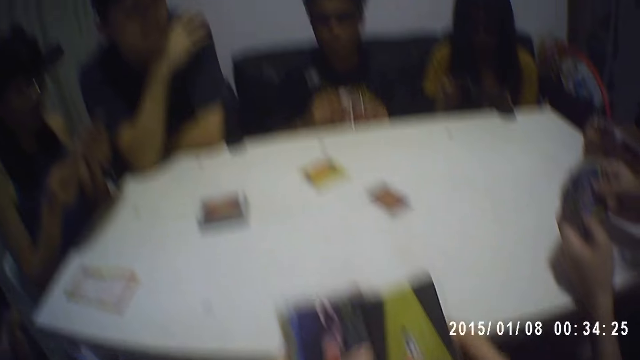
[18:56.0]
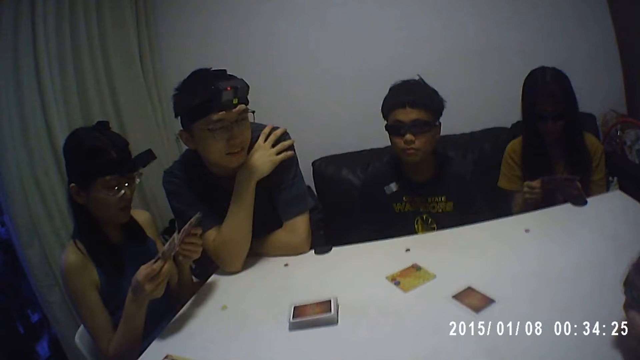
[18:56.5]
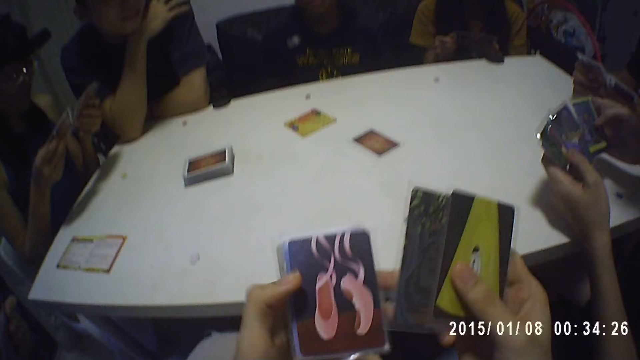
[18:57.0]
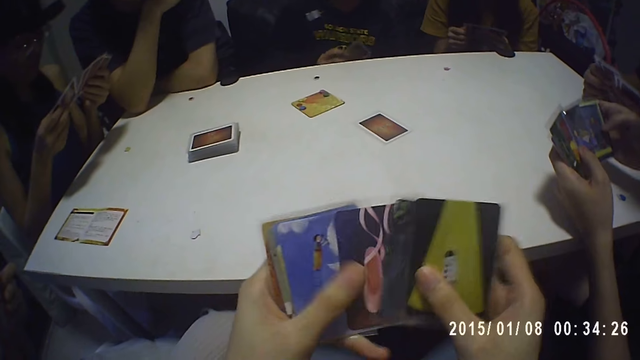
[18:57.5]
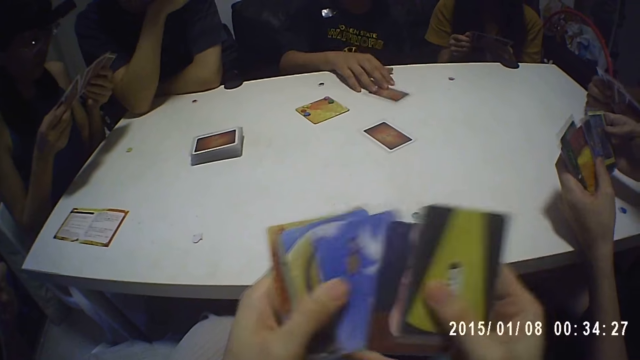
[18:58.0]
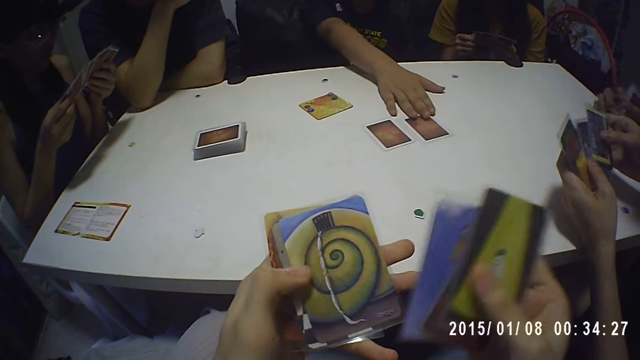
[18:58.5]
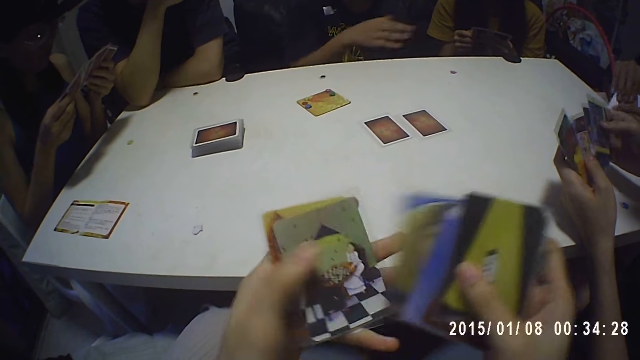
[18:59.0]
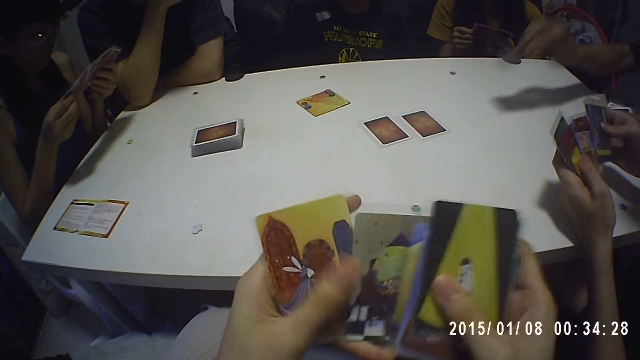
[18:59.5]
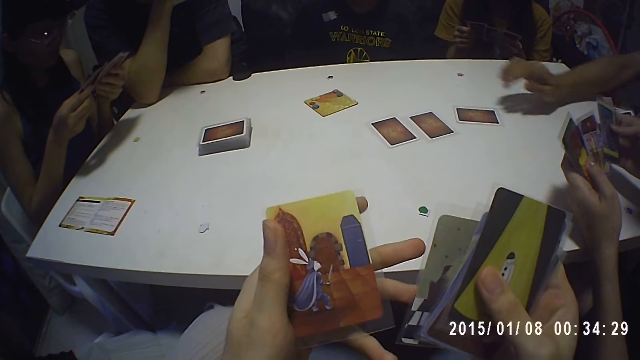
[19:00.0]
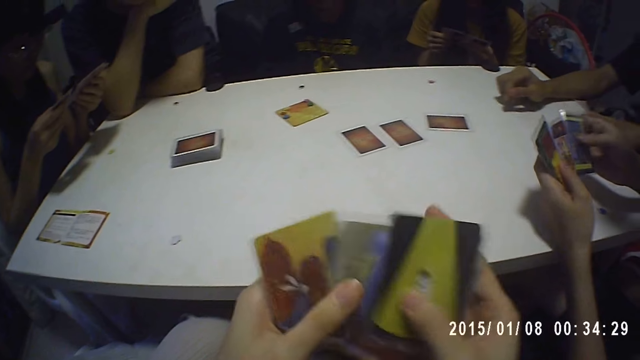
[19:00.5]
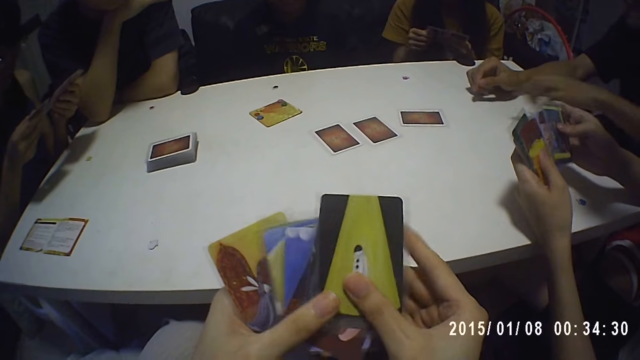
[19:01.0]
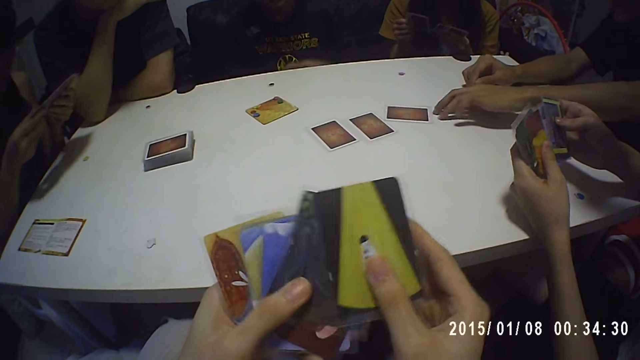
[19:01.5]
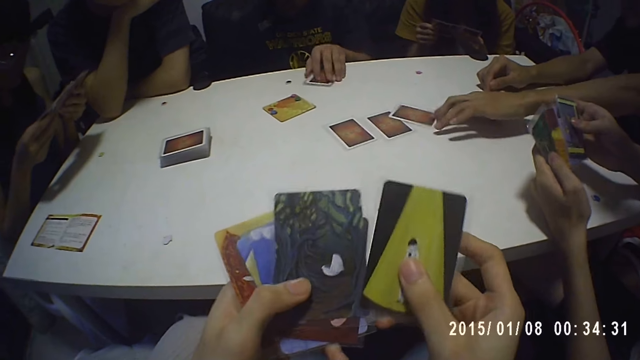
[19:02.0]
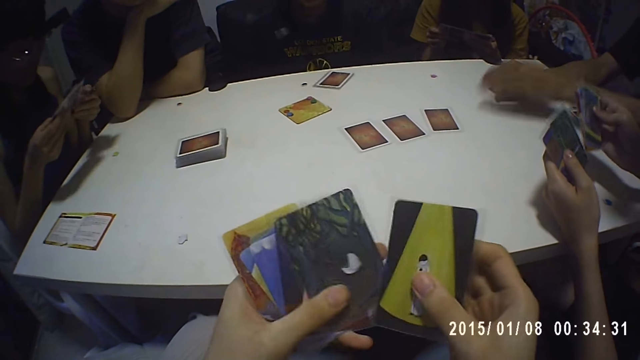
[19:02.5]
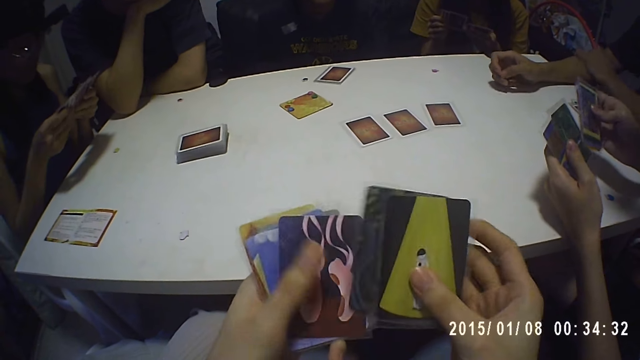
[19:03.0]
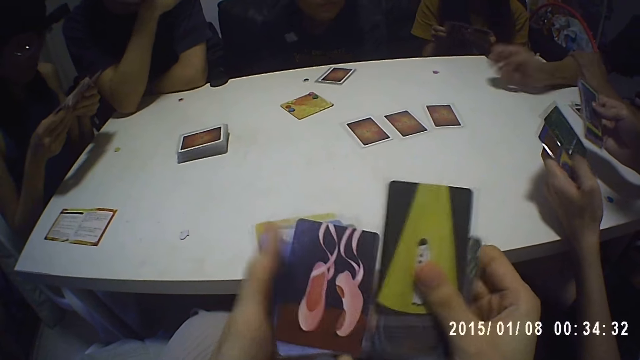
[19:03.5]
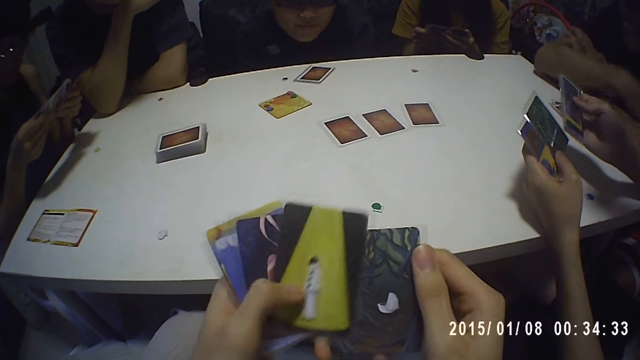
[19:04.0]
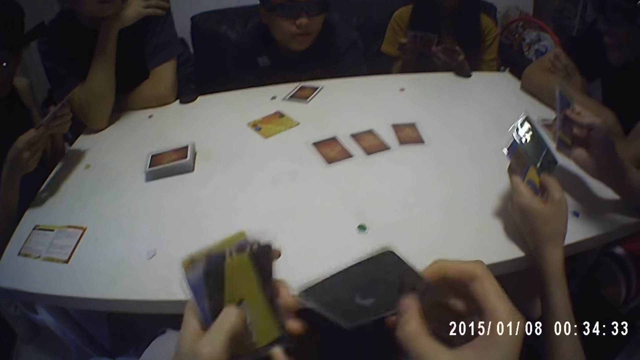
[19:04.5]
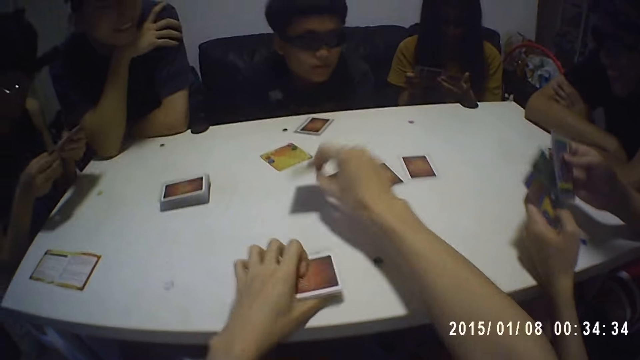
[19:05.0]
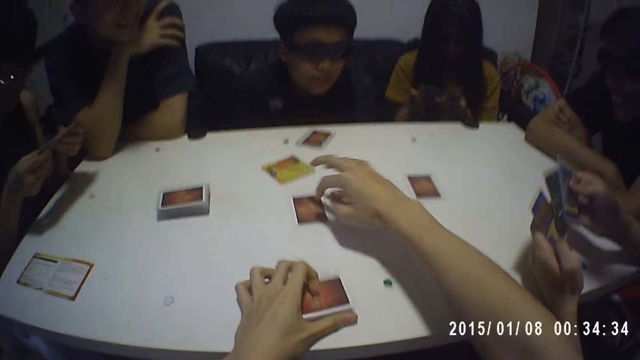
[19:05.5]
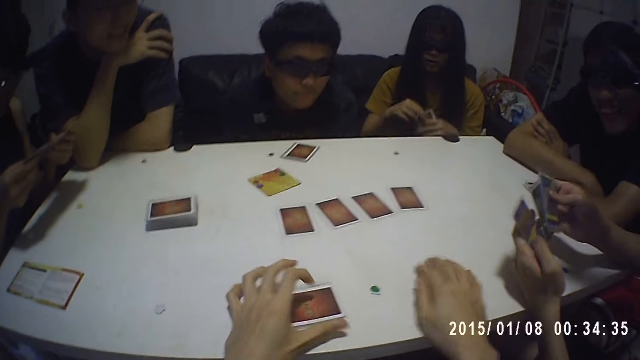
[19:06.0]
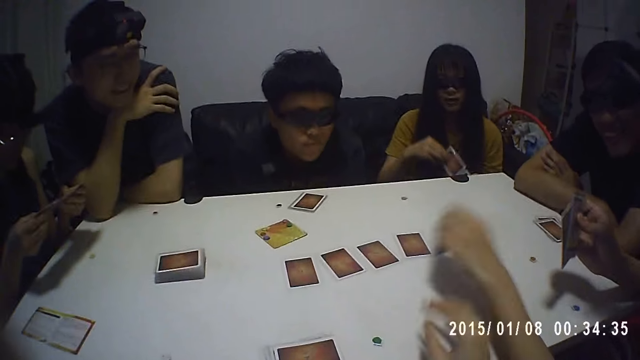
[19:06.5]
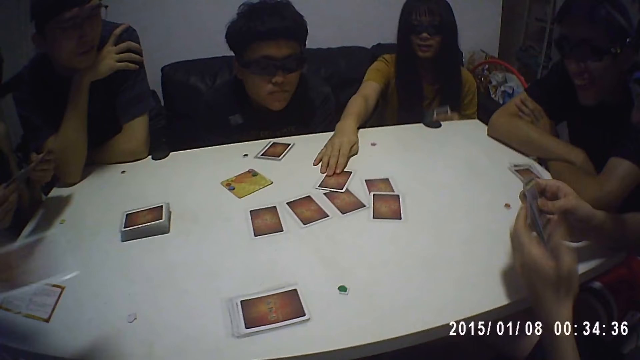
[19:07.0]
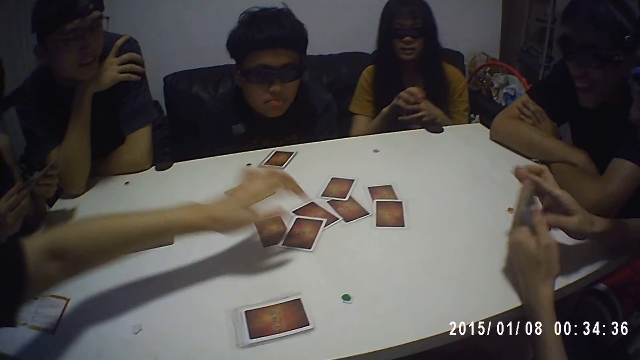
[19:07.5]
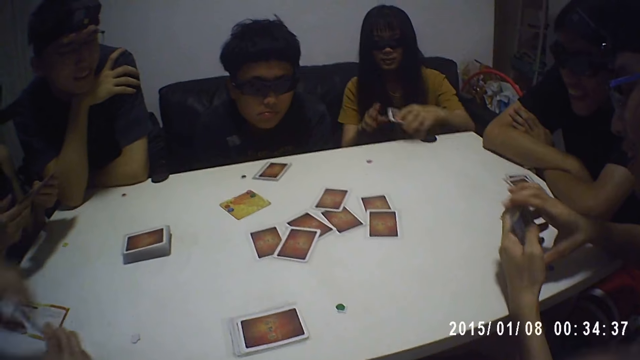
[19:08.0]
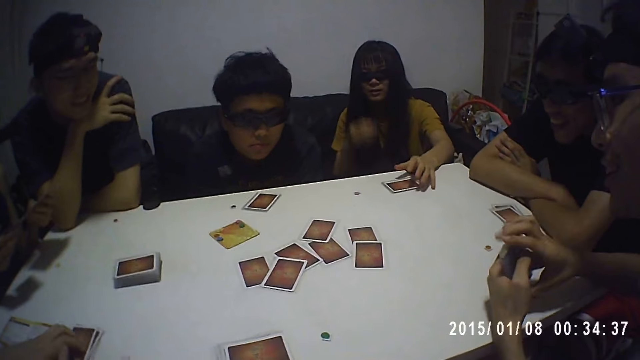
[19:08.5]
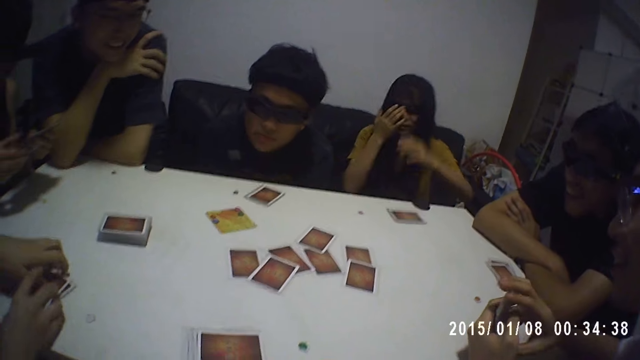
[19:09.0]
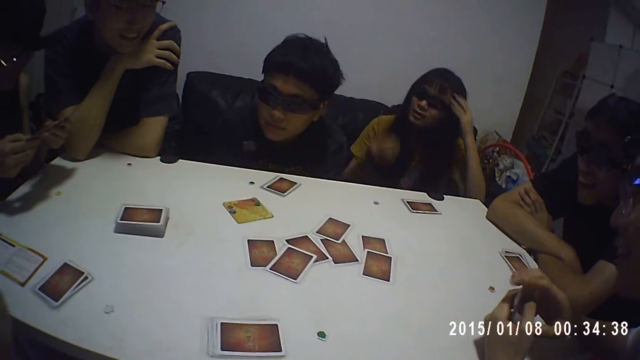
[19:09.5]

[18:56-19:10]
The camera wearer reshuffles the cards. A man puts the card on the table. A person puts a card on the table. The man puts the cards on the table. The camera wearer puts a card on the table. Another person puts a card on the table. Another person puts a card on the table. Another person puts a card on the table. The third person puts the cards on the table.

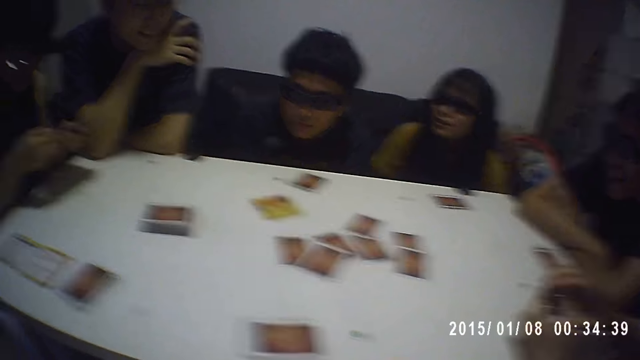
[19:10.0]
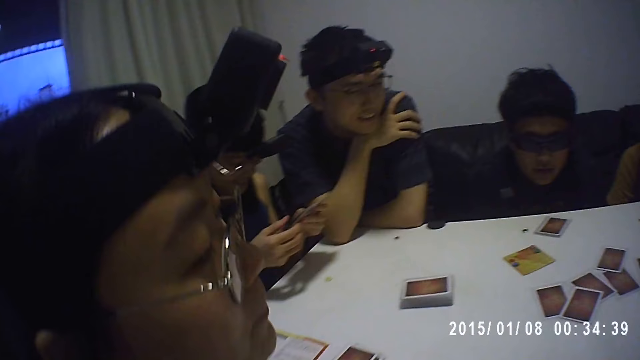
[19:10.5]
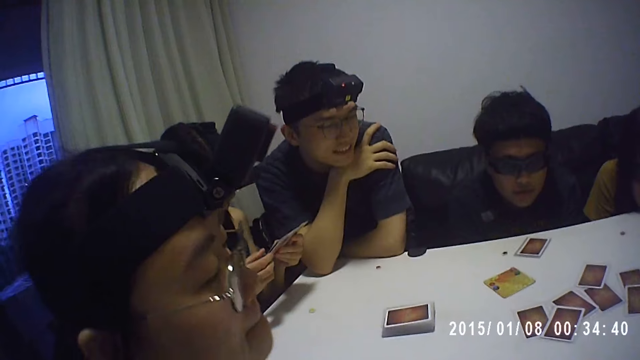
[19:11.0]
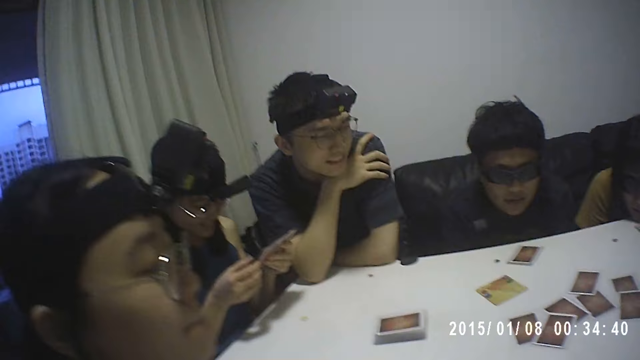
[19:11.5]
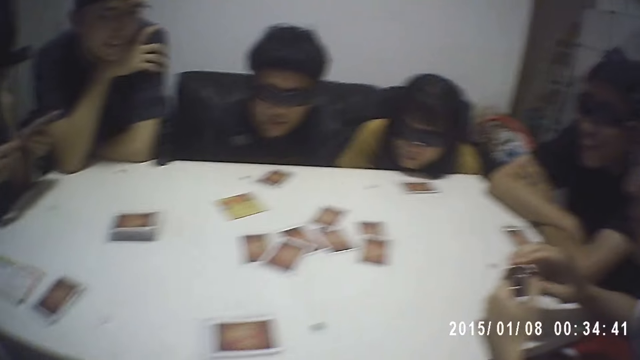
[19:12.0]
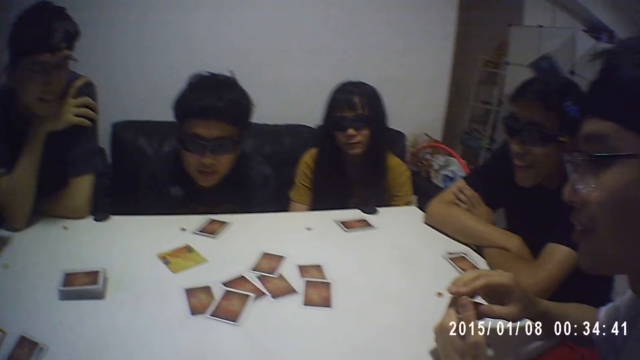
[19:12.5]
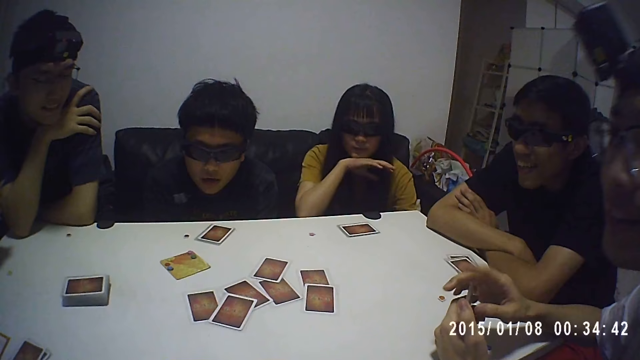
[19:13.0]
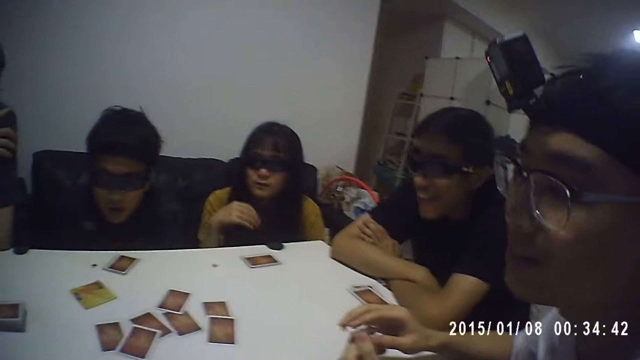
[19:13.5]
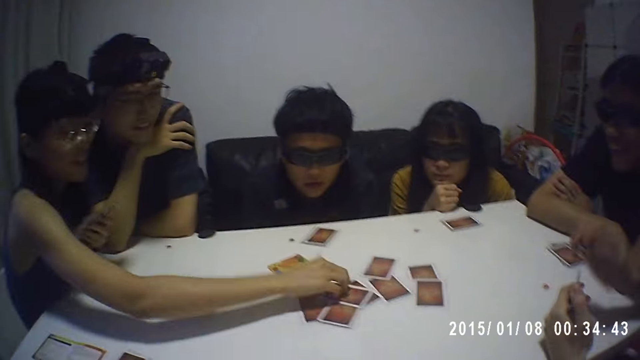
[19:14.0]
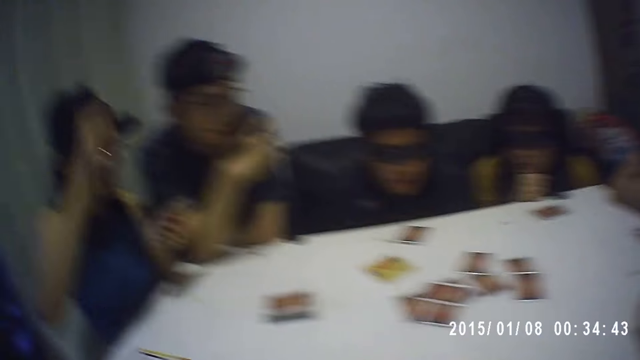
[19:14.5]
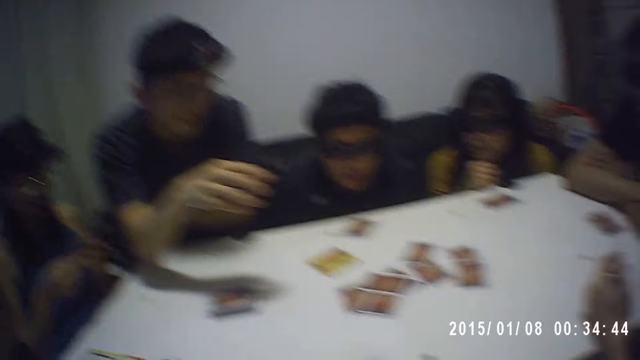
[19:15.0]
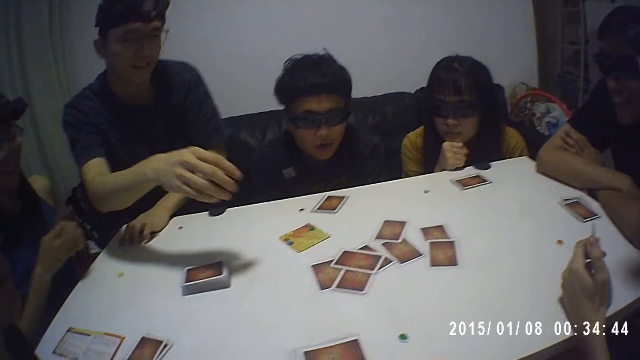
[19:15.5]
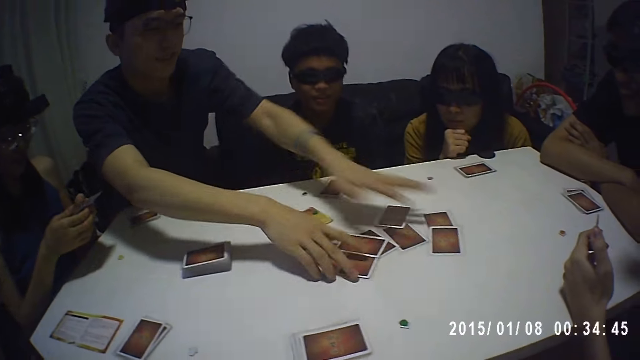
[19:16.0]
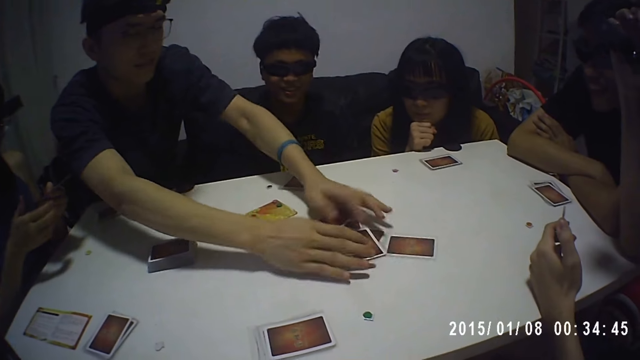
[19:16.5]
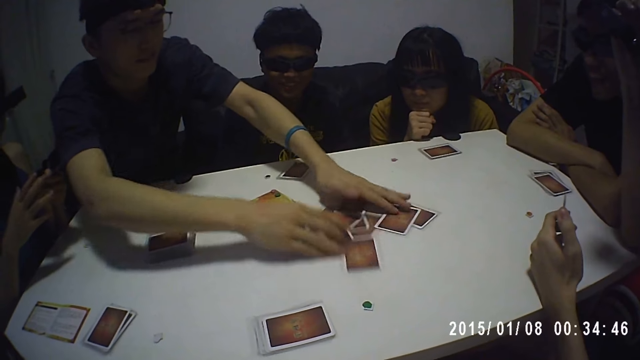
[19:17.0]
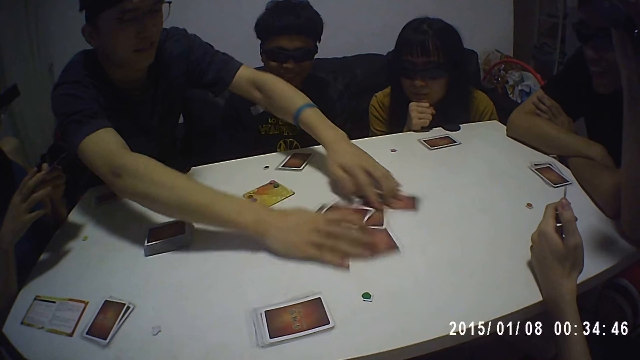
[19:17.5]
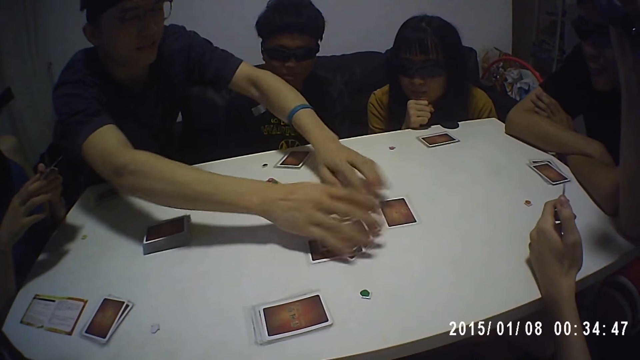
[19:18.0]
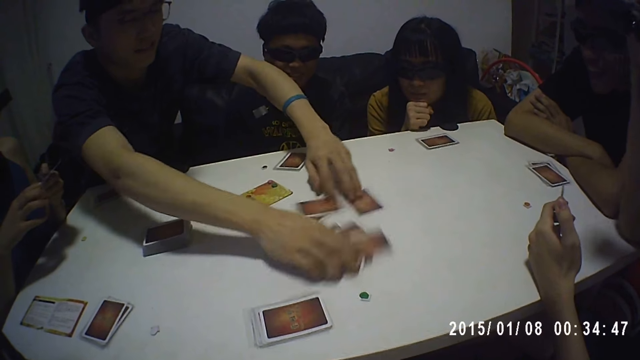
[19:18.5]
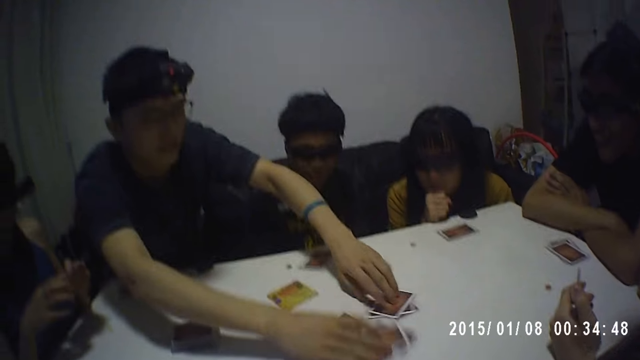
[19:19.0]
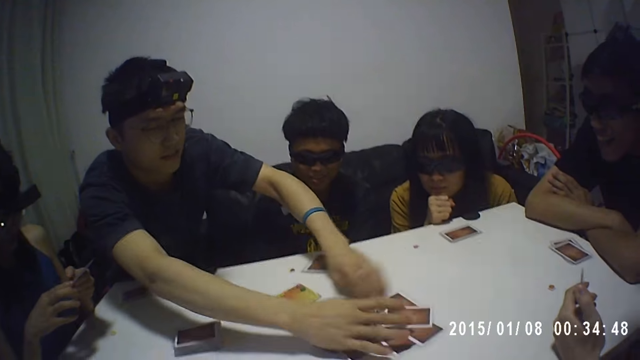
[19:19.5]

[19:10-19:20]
The camera wearer looks around the table. A person puts a card on the table. Another person shuffles the cards on the table.
